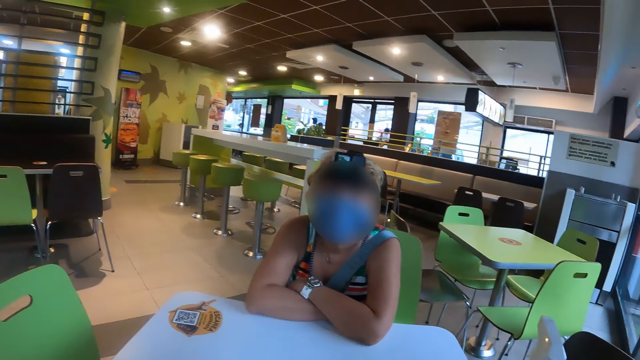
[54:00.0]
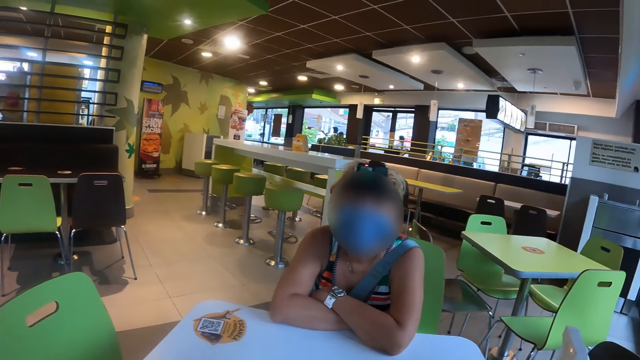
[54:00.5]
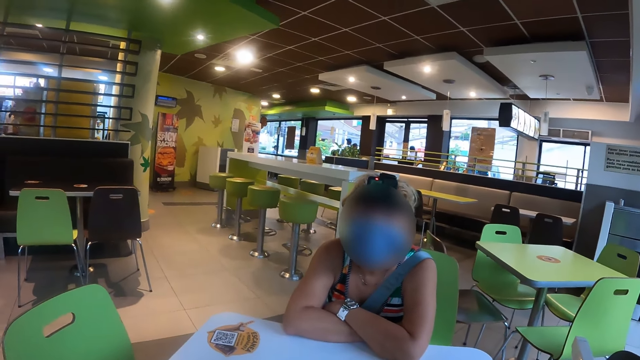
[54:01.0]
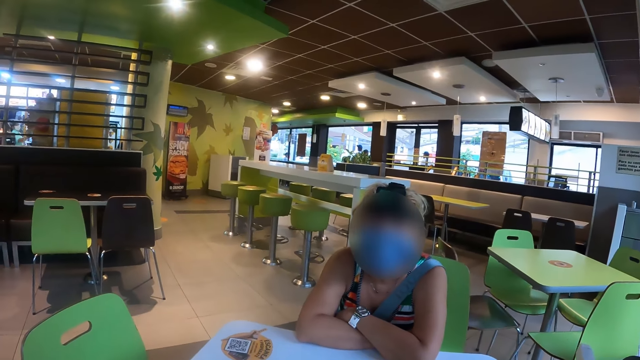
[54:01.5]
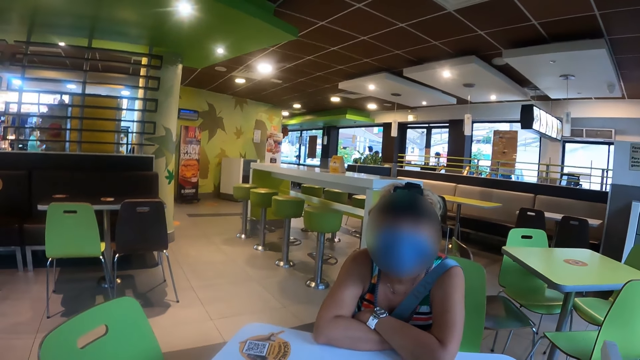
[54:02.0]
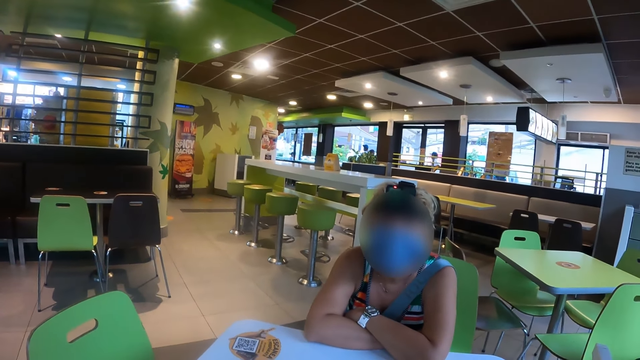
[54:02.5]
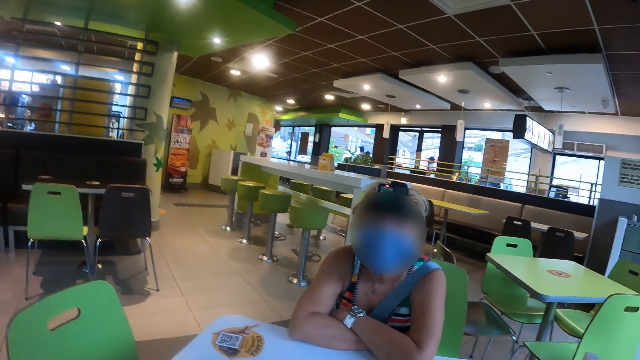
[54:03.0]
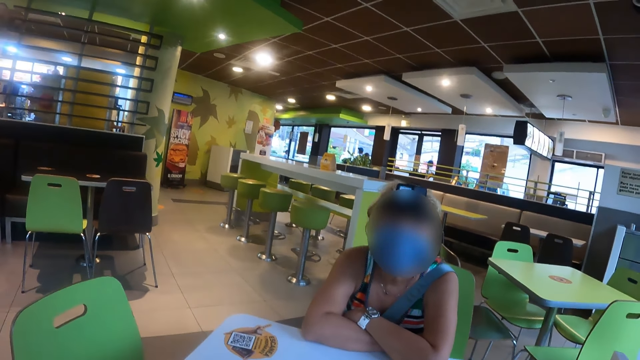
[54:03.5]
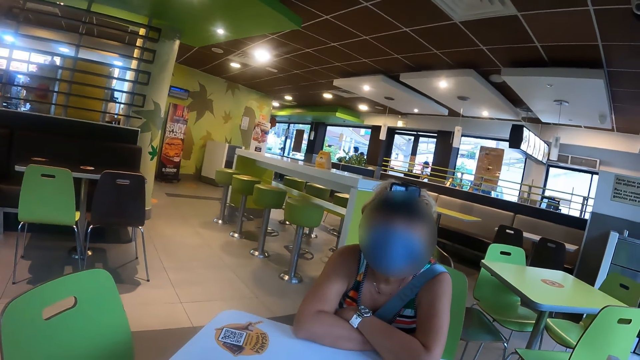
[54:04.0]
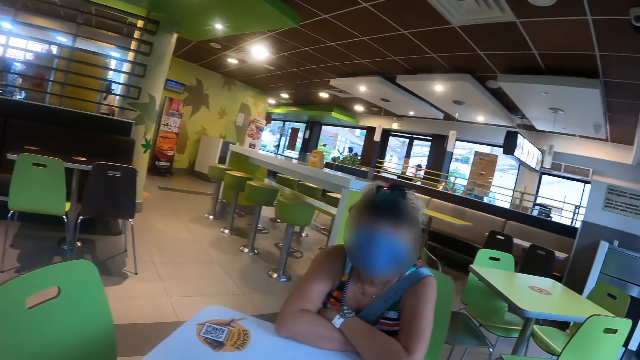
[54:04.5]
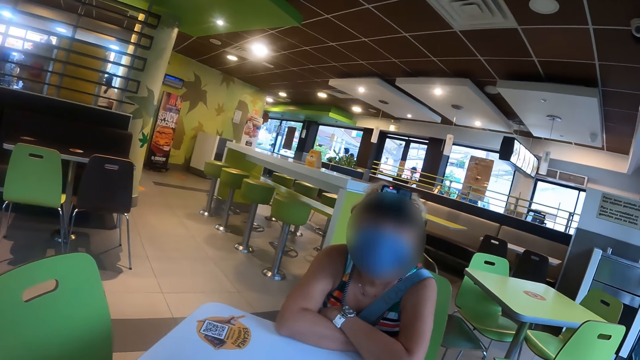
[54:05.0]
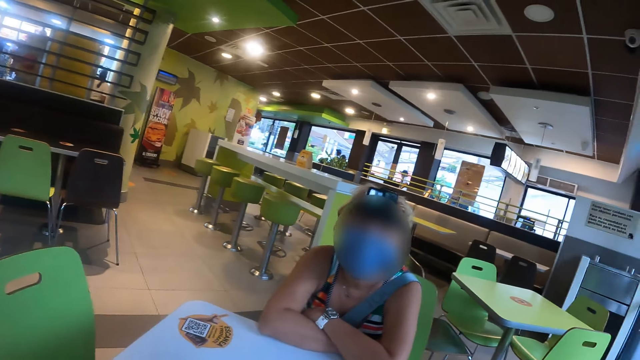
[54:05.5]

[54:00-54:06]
A woman talks to the camera wearer.

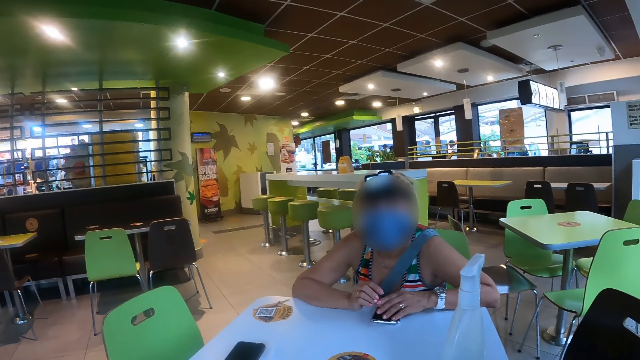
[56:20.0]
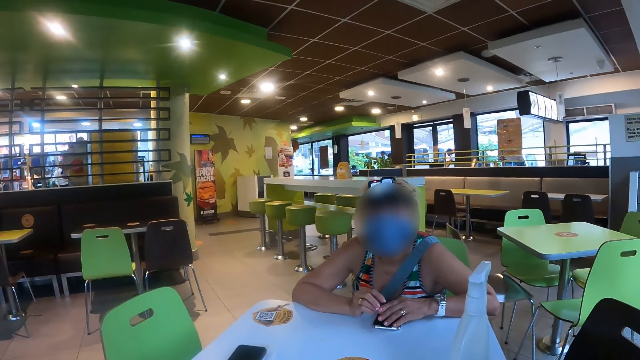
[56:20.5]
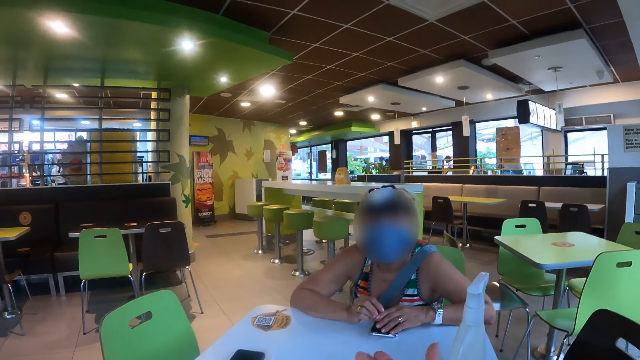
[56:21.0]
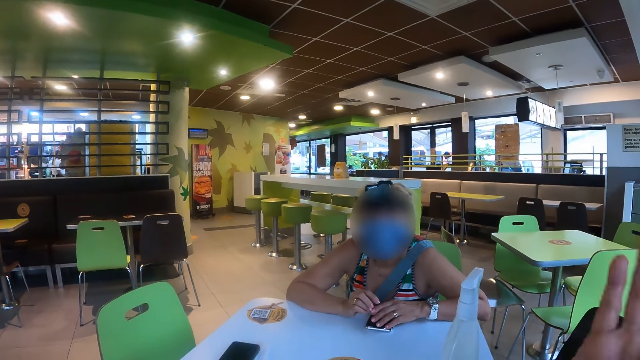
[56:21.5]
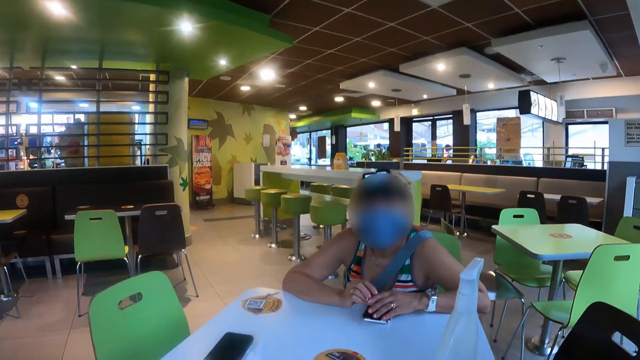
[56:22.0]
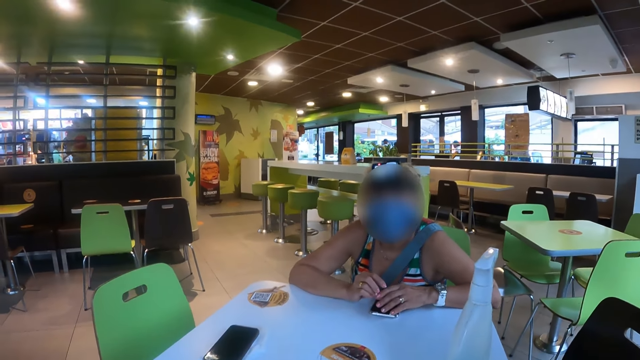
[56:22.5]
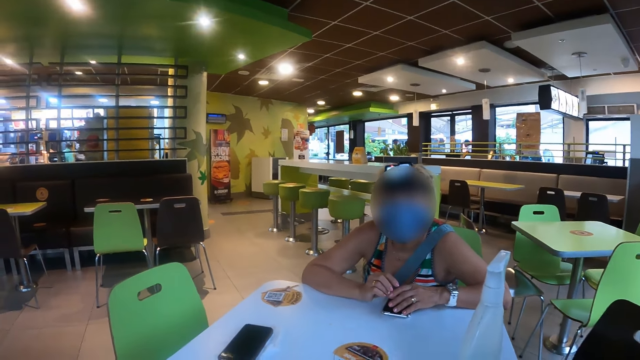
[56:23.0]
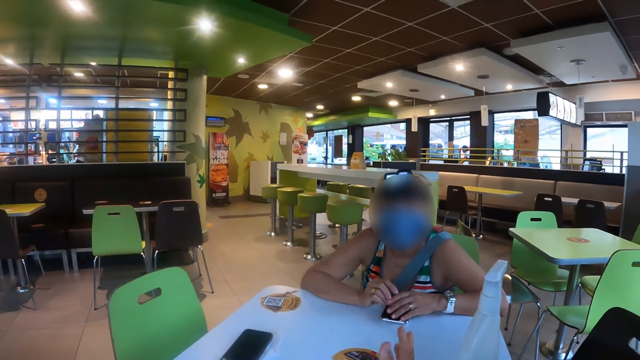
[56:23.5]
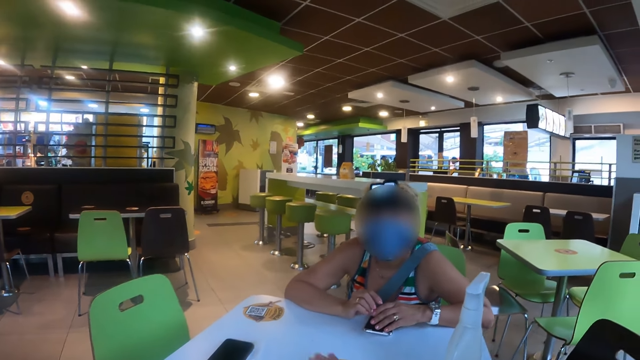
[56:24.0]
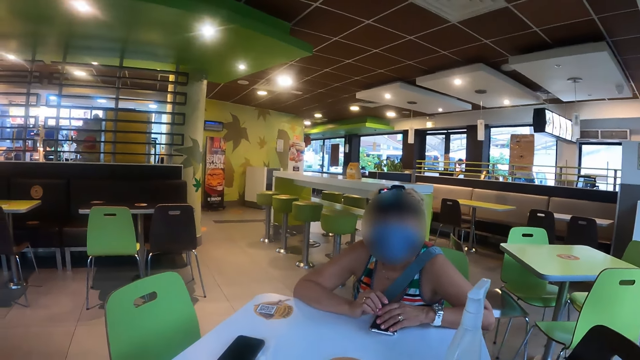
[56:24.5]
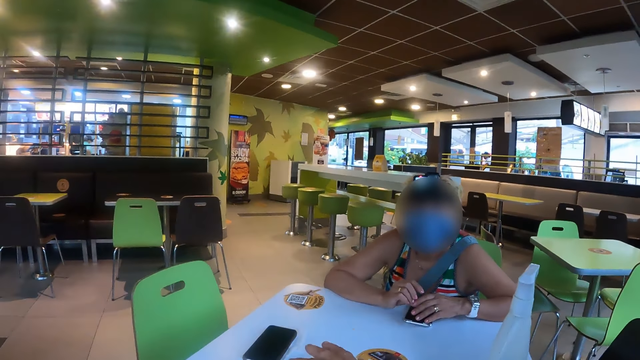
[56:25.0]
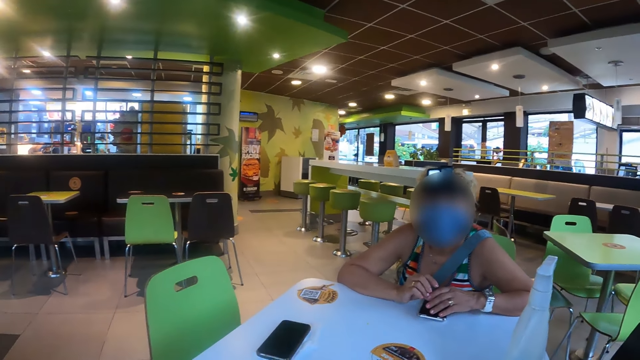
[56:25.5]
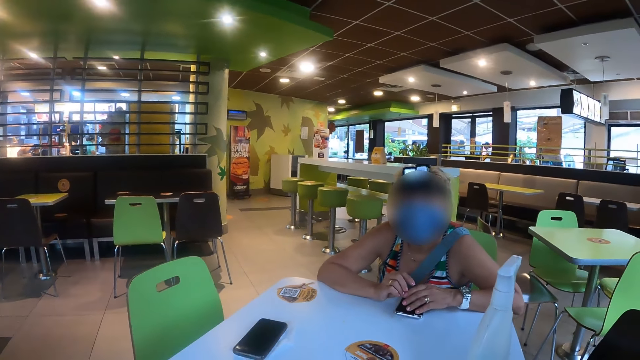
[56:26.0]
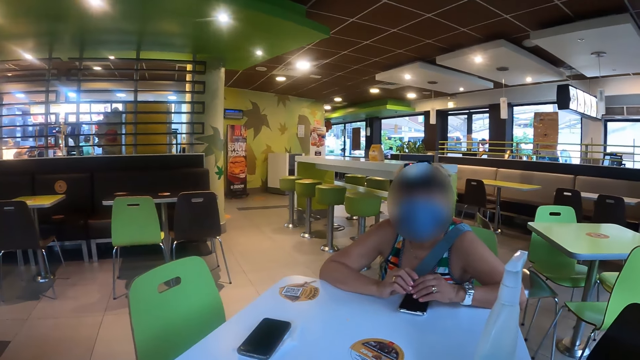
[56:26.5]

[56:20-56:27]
The camera wearer makes hand gestures.

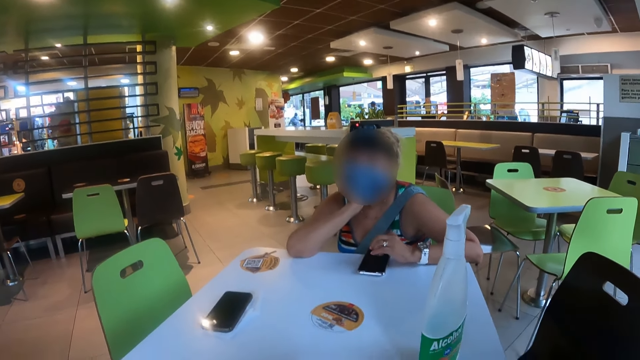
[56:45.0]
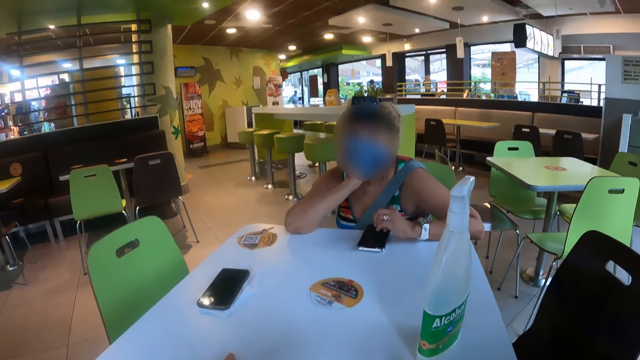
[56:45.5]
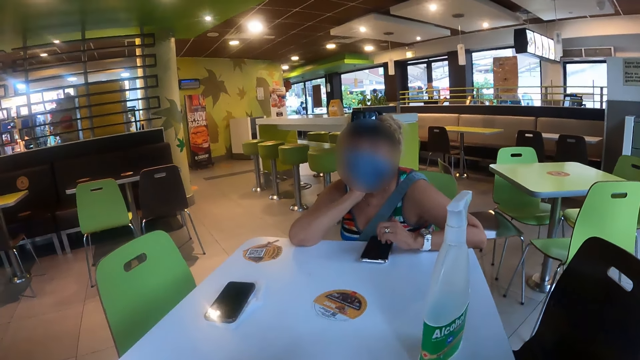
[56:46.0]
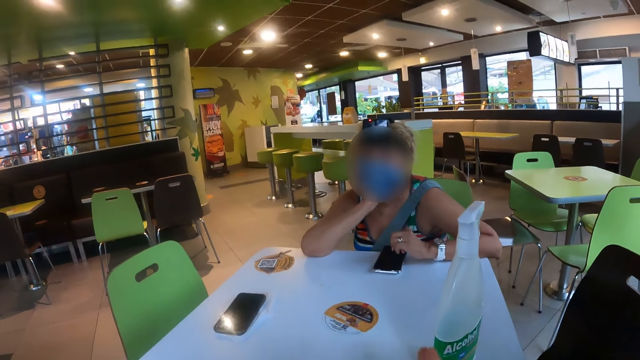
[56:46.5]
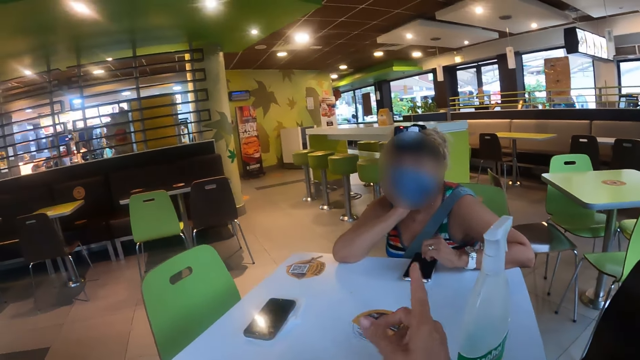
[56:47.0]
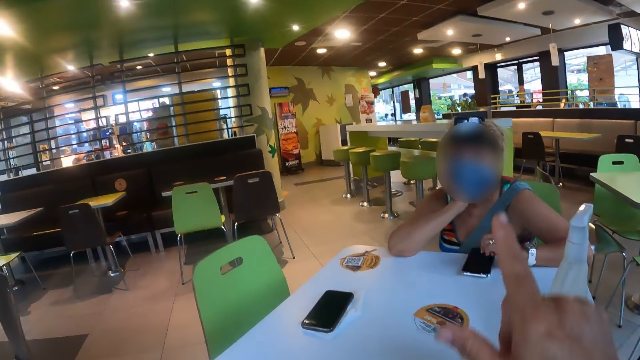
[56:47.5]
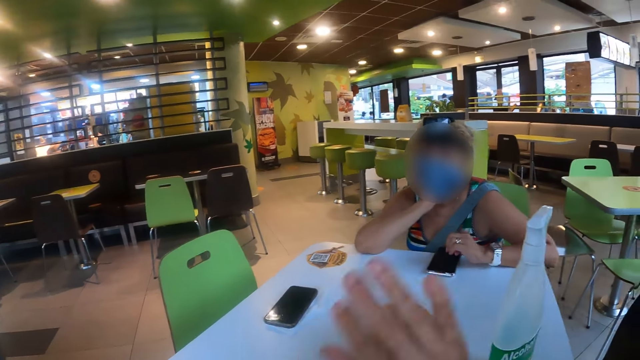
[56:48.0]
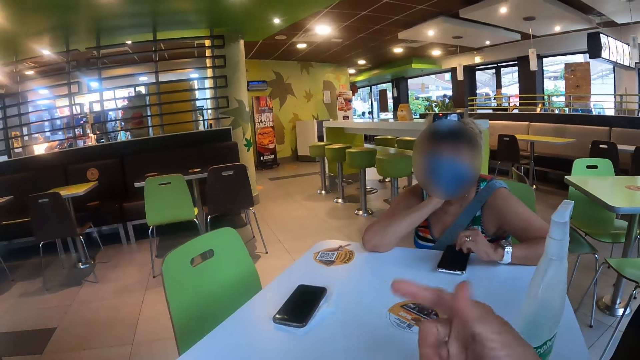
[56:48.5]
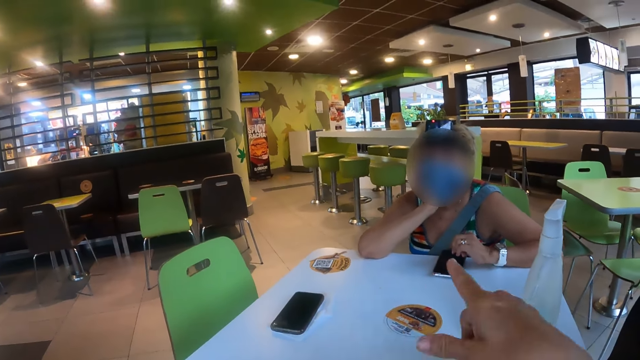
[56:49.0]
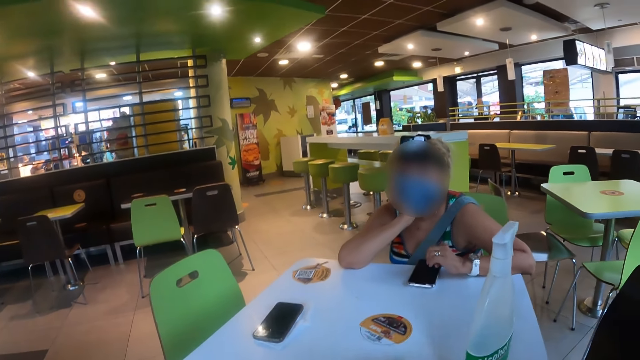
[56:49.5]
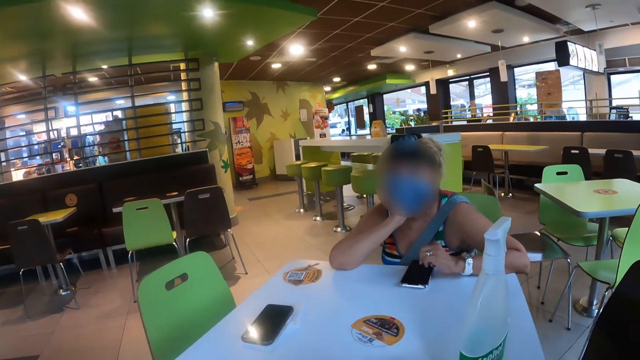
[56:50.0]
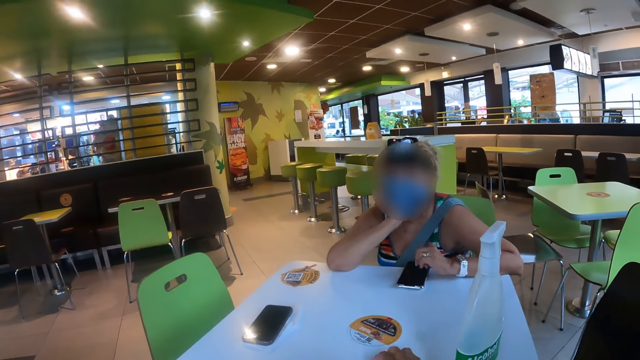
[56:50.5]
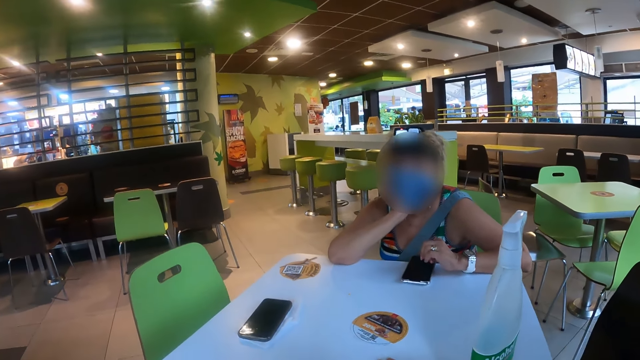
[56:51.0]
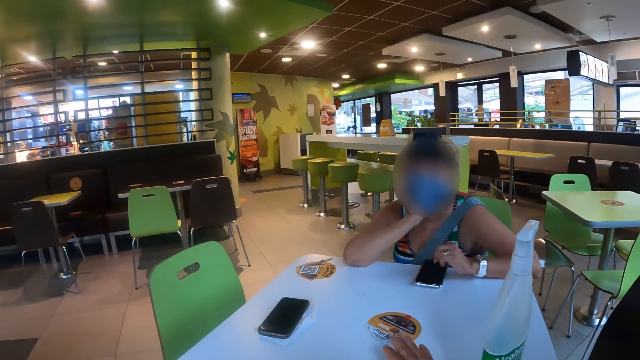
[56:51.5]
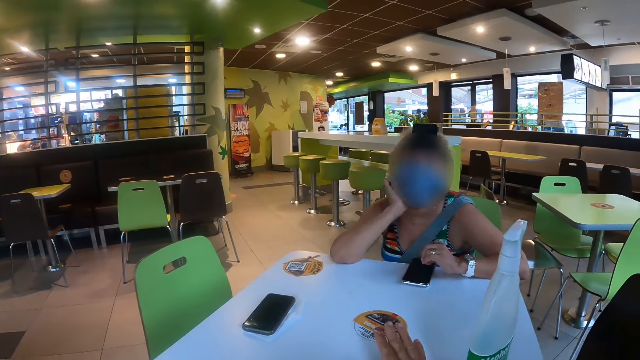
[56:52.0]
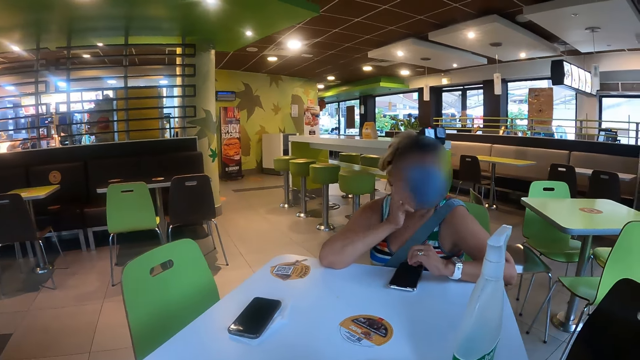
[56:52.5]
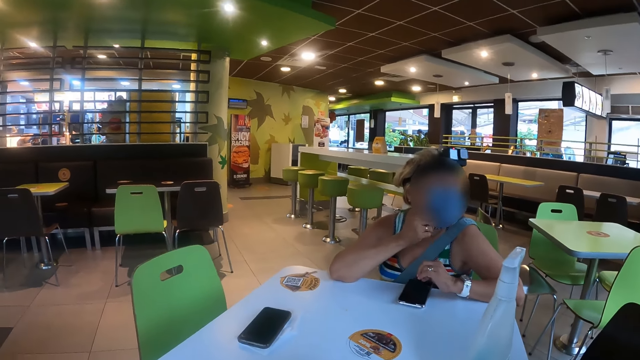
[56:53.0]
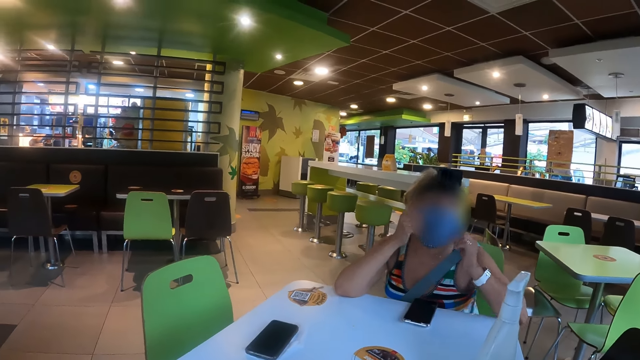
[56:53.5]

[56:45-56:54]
The camera wearer makes hand gestures. They interact with a lady.
